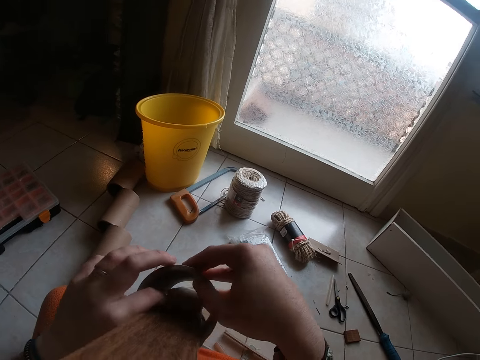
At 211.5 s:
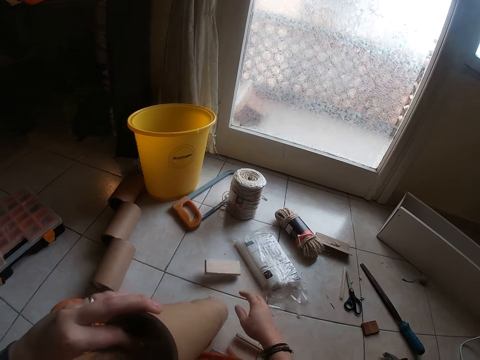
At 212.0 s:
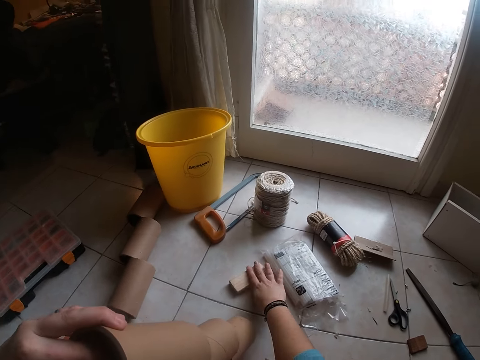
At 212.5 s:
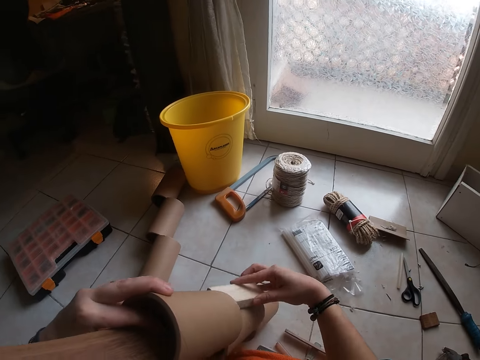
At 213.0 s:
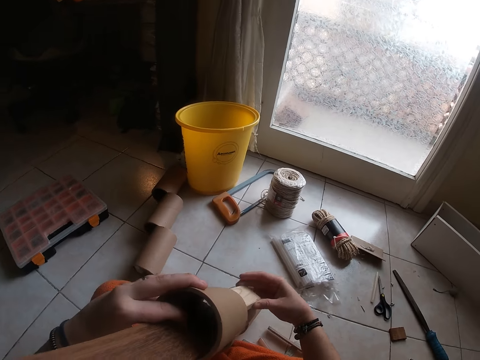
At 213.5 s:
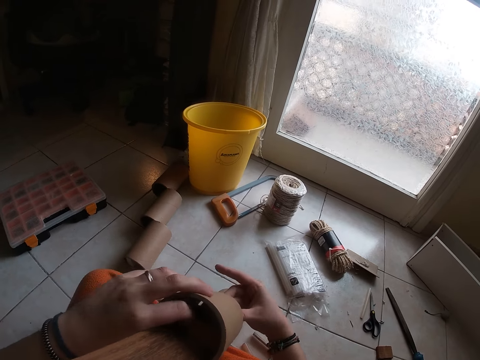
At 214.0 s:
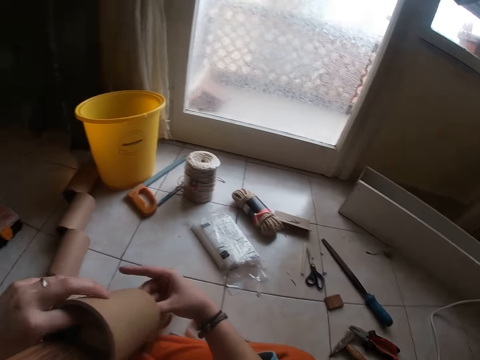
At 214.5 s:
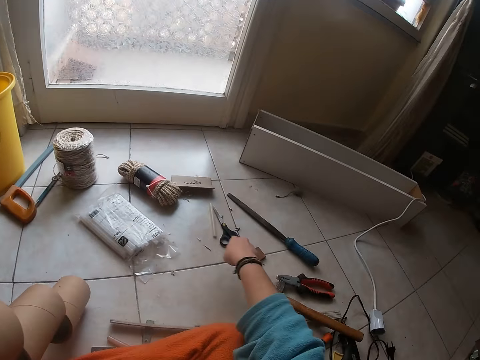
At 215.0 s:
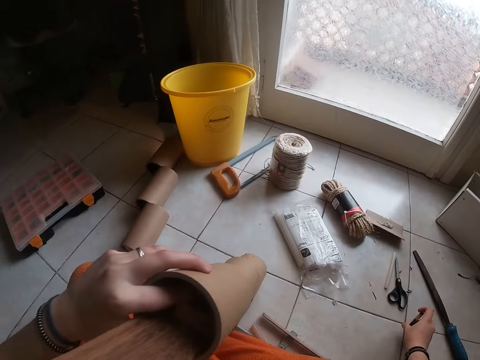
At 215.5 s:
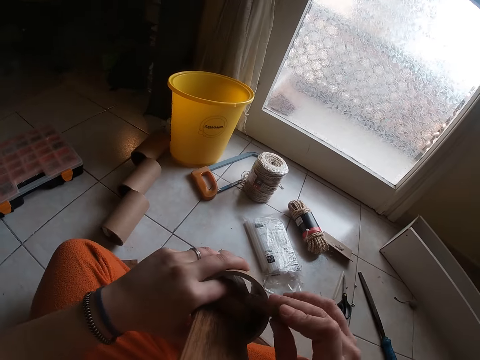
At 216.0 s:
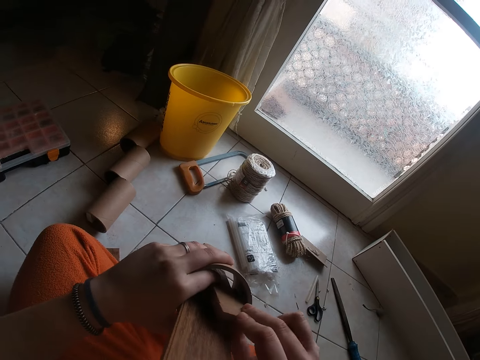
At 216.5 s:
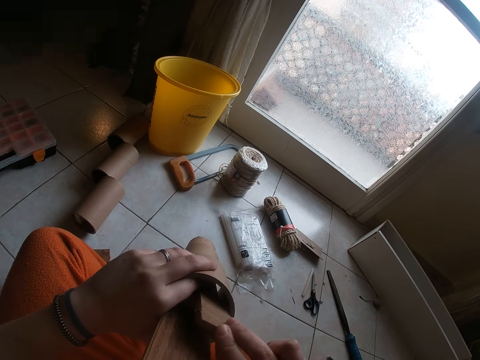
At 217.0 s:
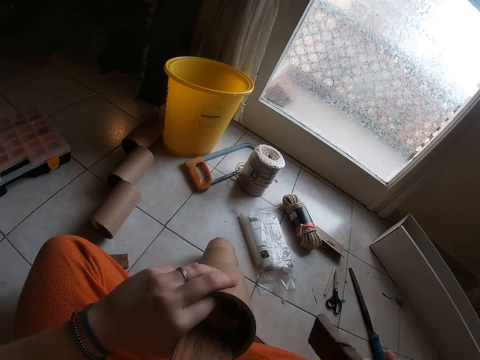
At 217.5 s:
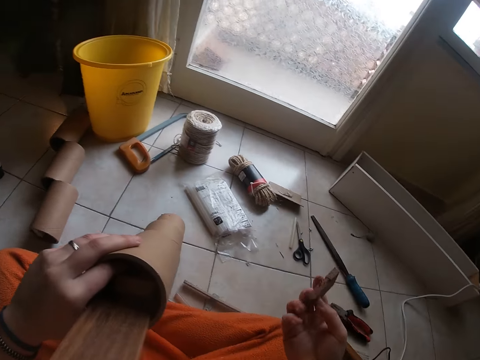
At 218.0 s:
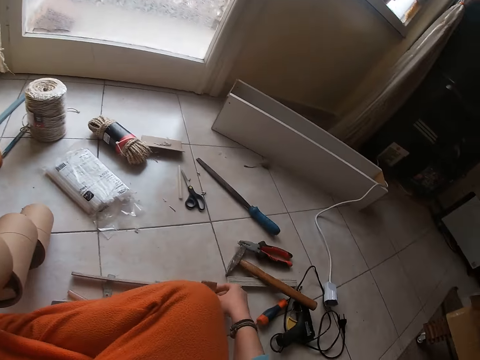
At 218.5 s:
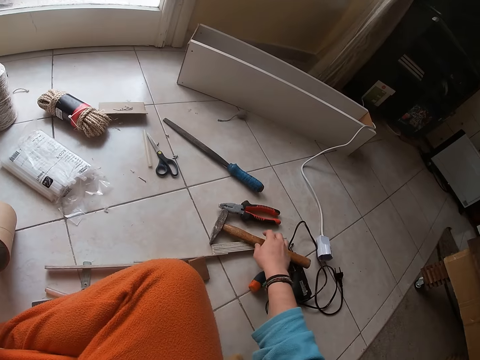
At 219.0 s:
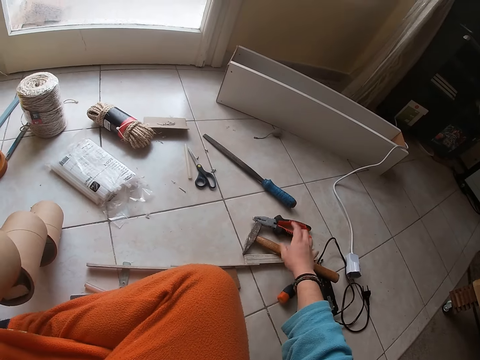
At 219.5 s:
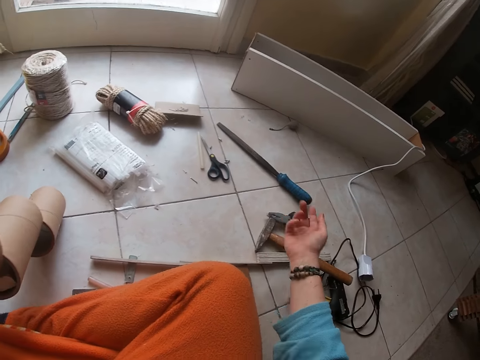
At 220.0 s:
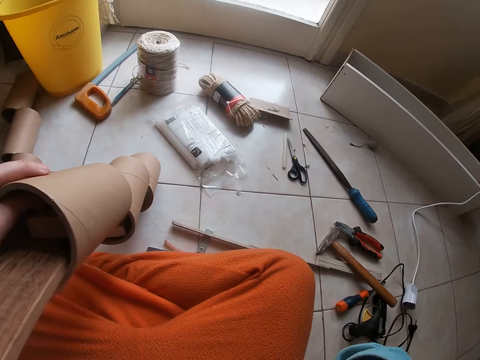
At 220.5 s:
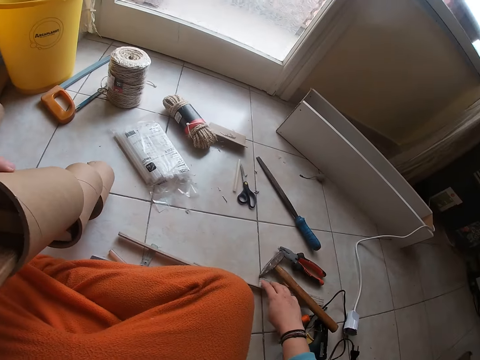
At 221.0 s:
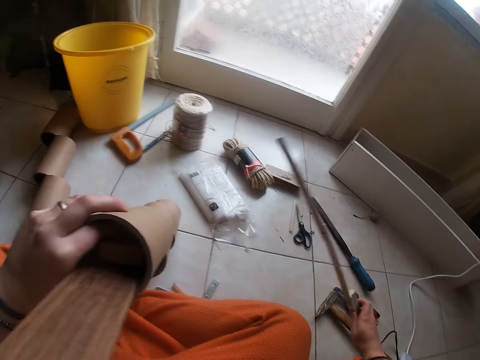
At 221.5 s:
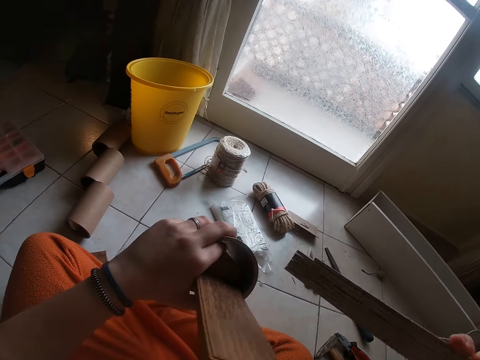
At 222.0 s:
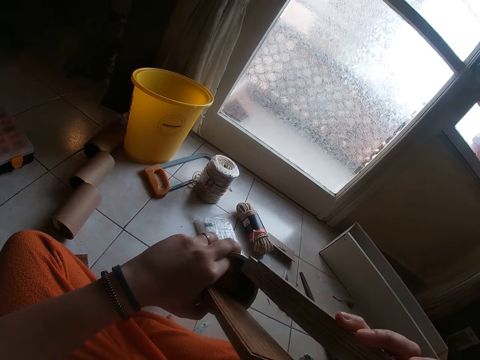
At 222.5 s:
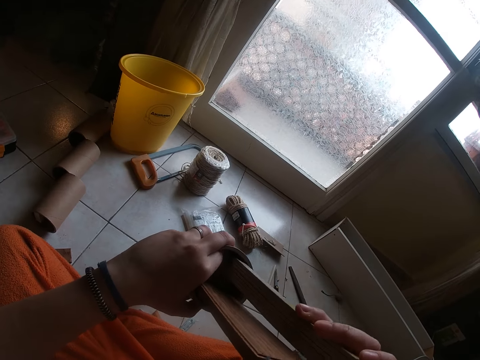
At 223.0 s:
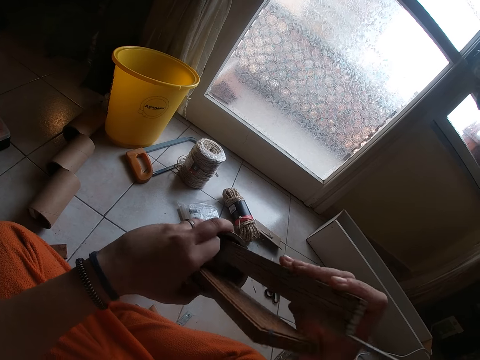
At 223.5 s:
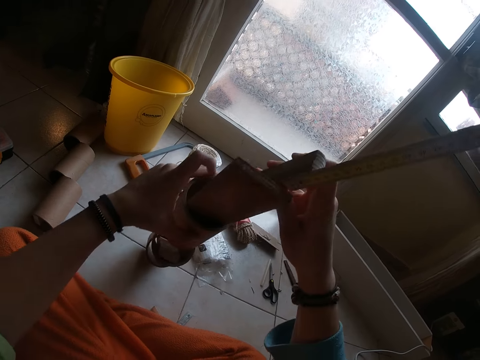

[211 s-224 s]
The camera wearer drops a piece of wood. He picks the wood from the floor with his left hand. He puts the wood in the cardboard tubes with his right hand. He fixes the piece of wood in something. He picks the wood from the floor with his left hand. He fixes the piece of wood in something. He drops the wood on the floor with his right hand. He holds the hammer on the floor with his right hand. He looks around the floor and touches something. He picks the ruler on the floor with his right hand. He puts the ruler in the cardboard tubes with his right hand.

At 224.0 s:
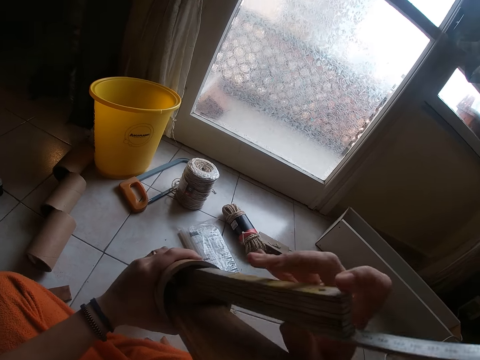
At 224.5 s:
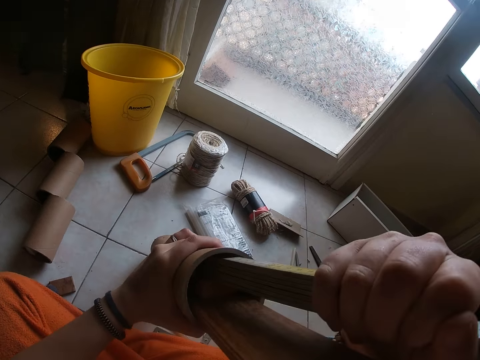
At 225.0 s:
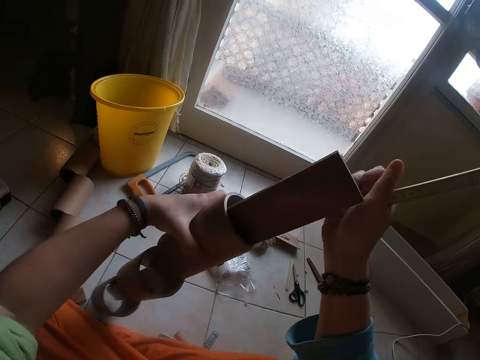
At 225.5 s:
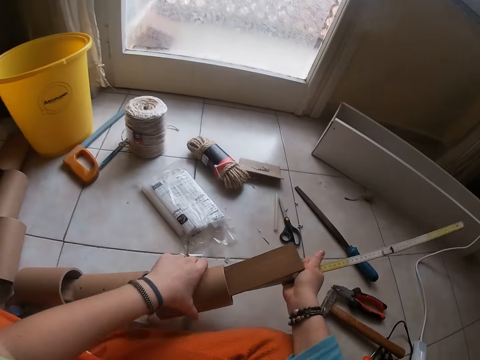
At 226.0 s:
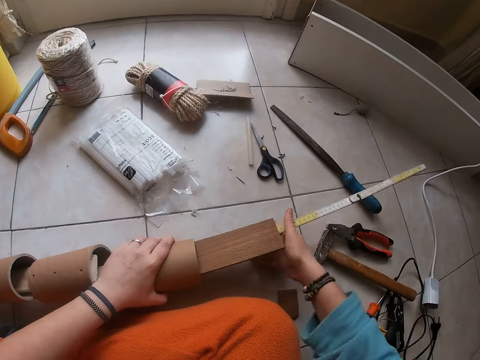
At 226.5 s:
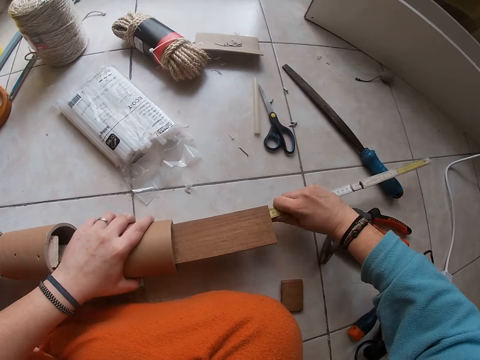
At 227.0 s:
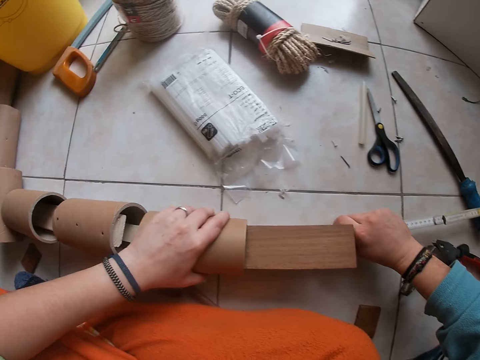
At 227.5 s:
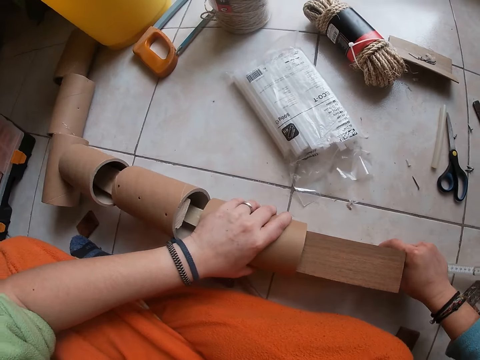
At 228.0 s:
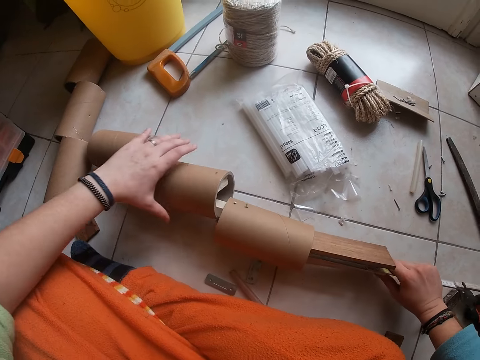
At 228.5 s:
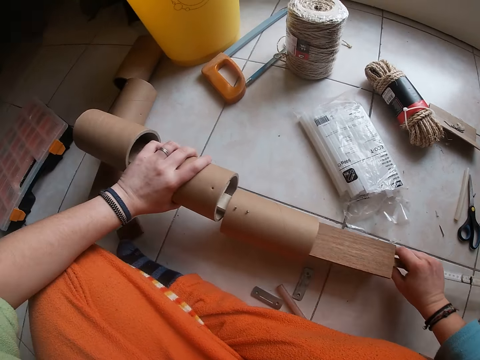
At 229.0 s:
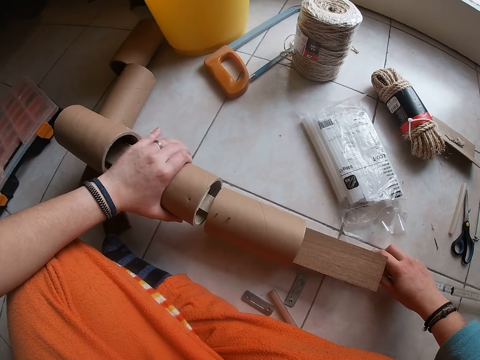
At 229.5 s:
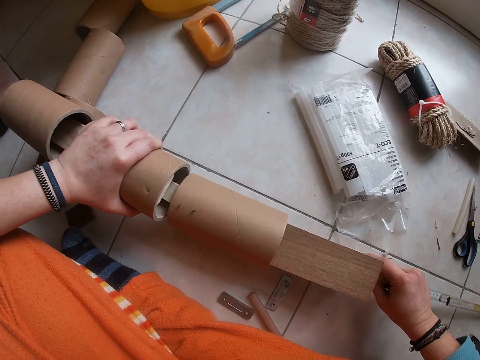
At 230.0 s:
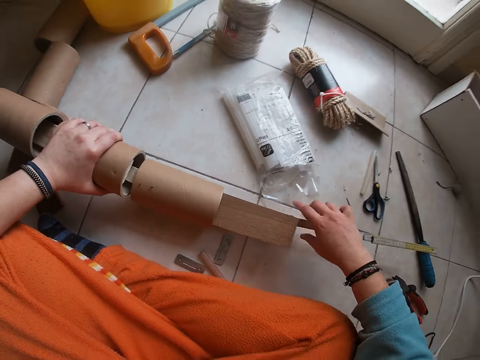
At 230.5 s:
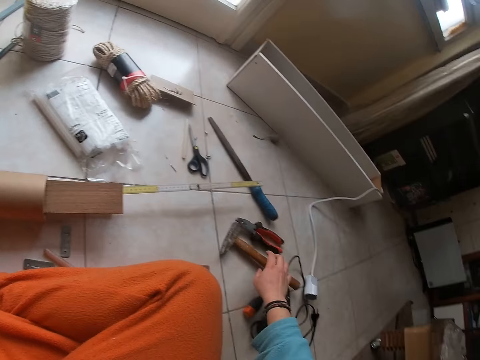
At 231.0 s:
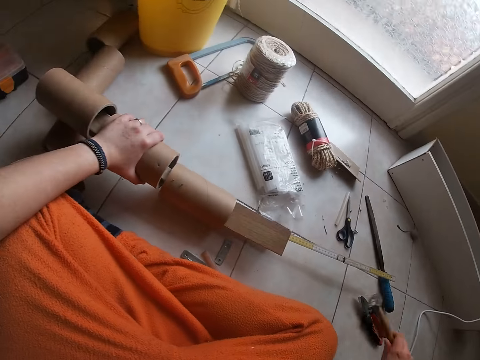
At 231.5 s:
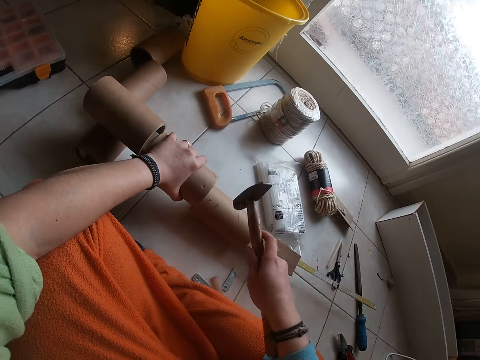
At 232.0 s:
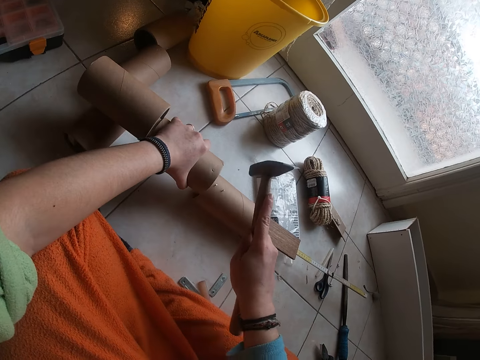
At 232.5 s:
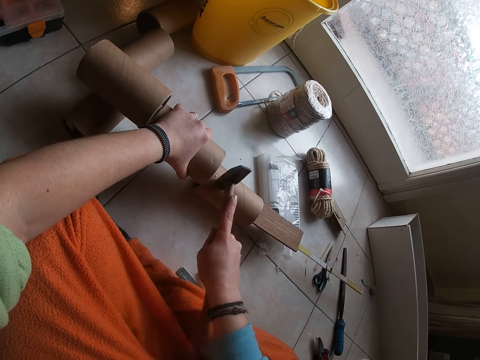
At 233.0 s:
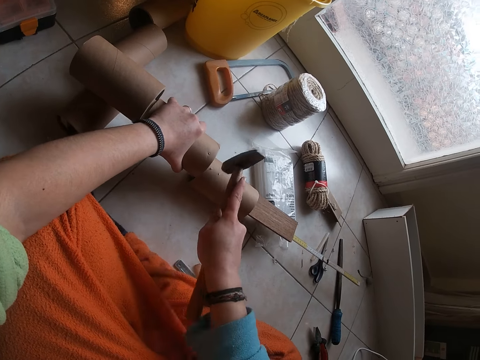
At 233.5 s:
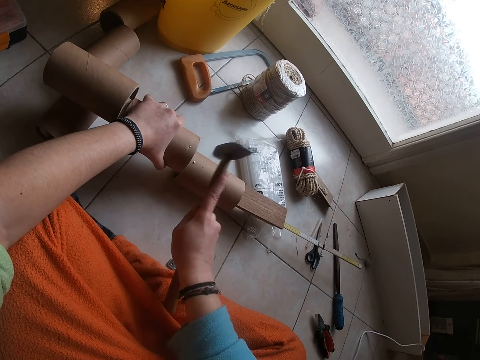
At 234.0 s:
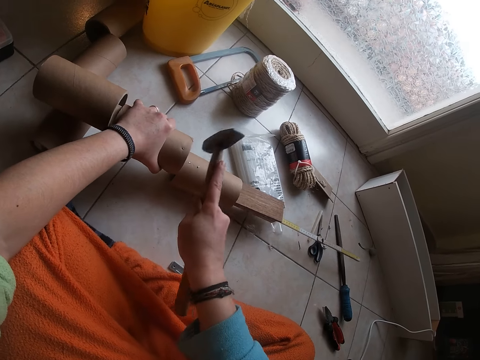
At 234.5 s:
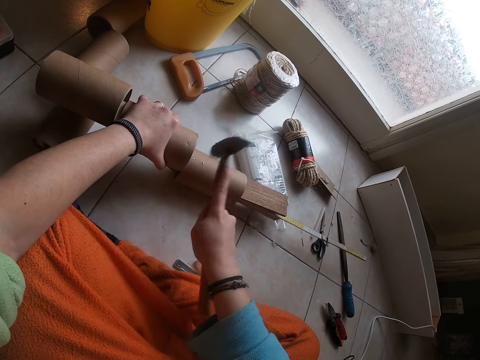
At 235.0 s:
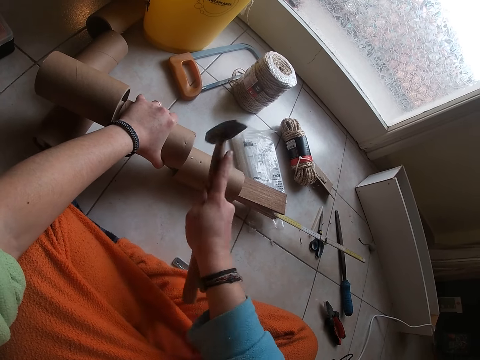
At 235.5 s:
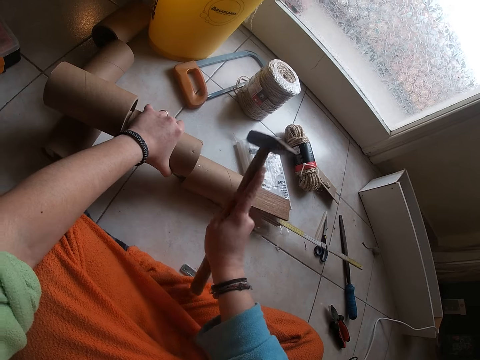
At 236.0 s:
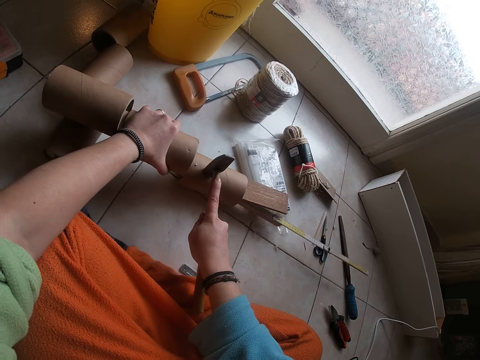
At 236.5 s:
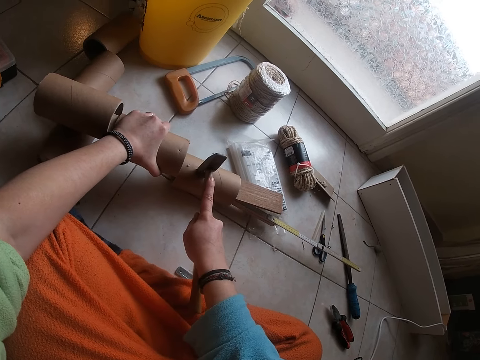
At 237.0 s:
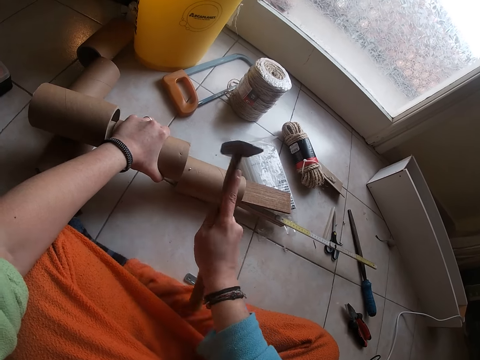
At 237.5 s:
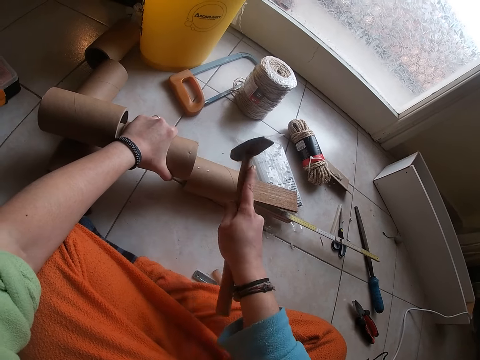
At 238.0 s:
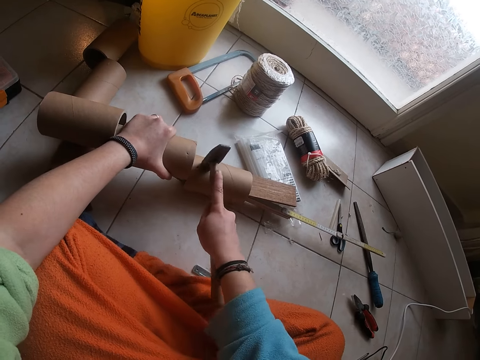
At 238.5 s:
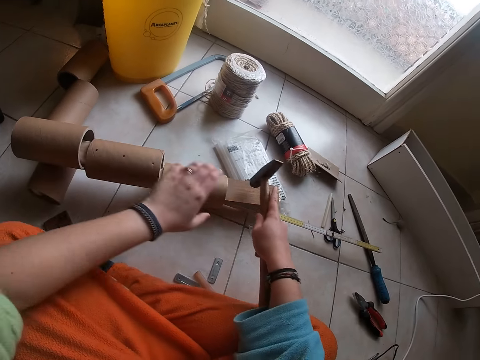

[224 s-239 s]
The camera wearer lays the cardboard tube on the floor with his left hand. He adjusts the ruler in the cardboard tubes with his right hand. He braces the cardboard tubes in his left hand on the cardboard tube on the floor. He picks the hammer on the floor with his right hand. He hits the hammer in his right hand on the nails on the cardboard tubes in his left hand.
